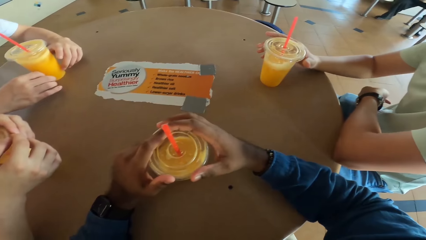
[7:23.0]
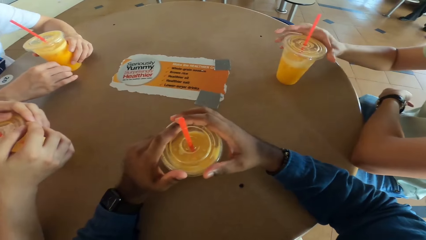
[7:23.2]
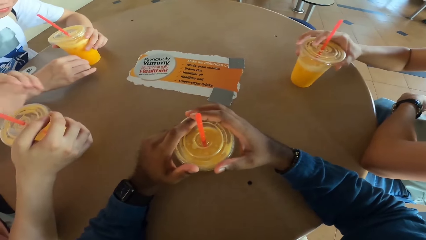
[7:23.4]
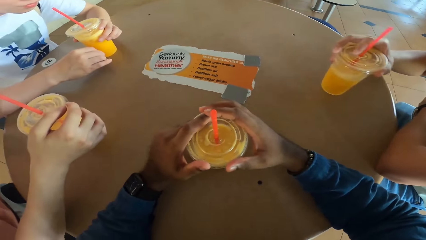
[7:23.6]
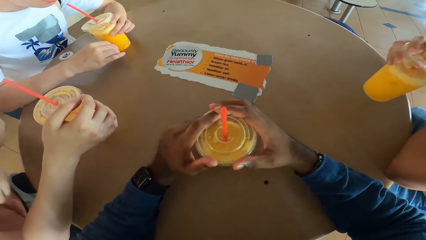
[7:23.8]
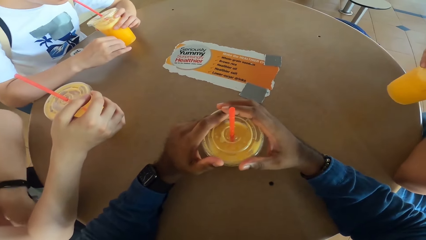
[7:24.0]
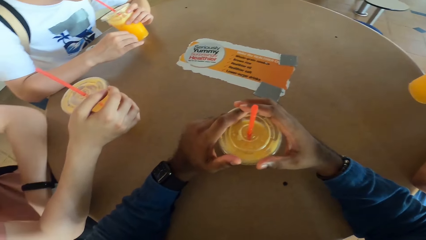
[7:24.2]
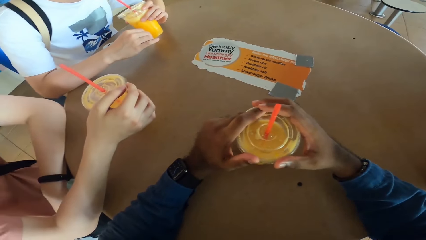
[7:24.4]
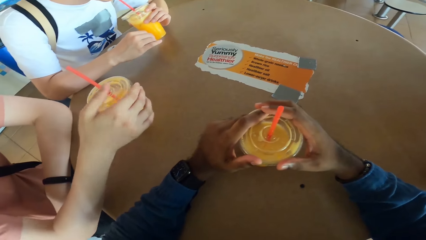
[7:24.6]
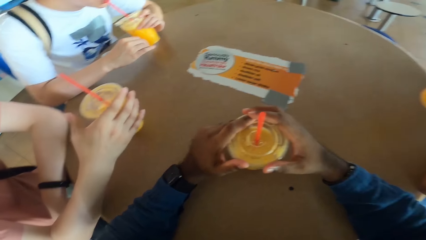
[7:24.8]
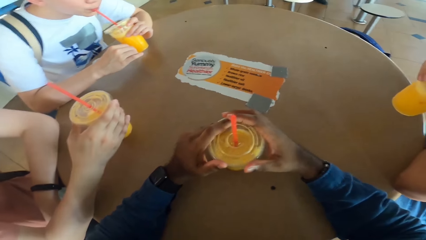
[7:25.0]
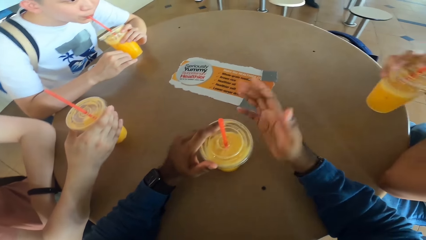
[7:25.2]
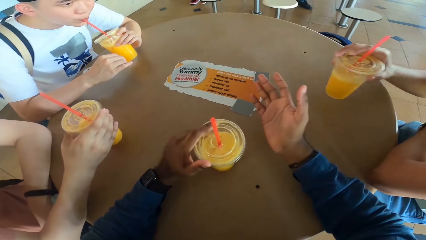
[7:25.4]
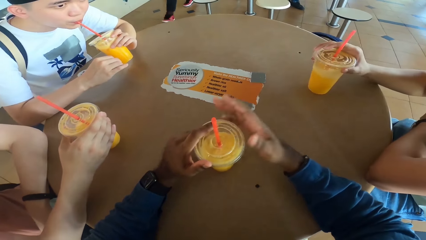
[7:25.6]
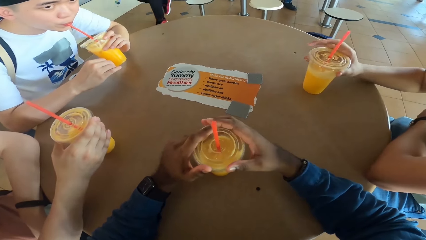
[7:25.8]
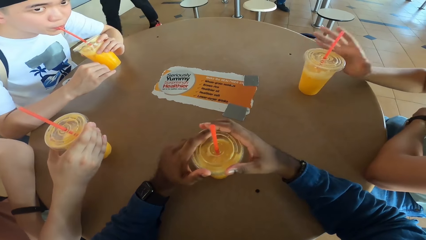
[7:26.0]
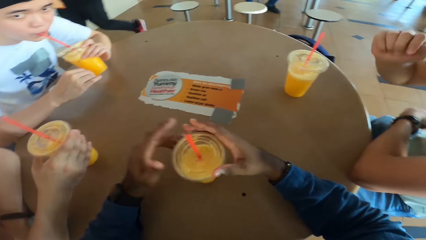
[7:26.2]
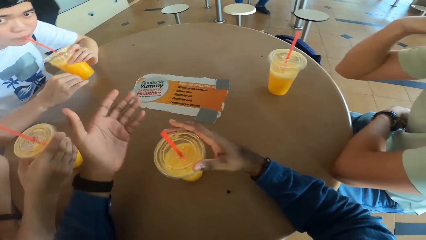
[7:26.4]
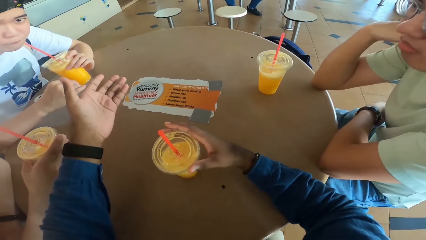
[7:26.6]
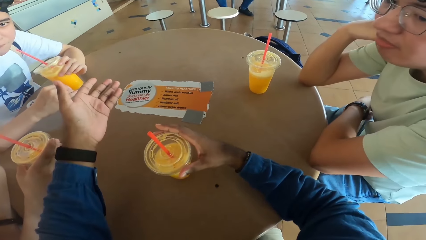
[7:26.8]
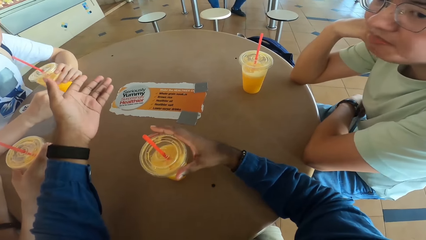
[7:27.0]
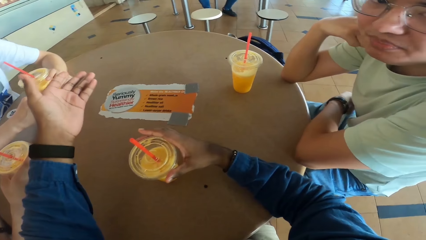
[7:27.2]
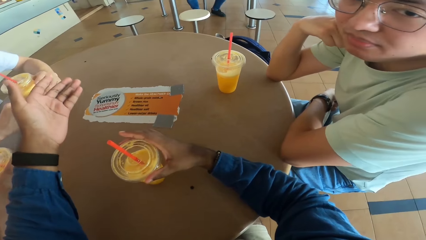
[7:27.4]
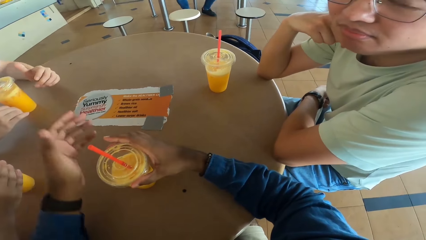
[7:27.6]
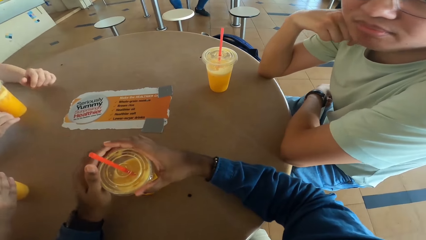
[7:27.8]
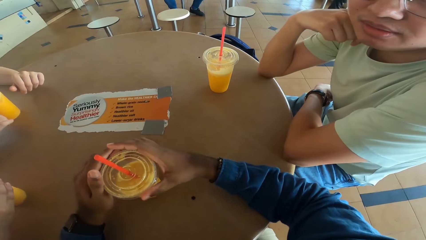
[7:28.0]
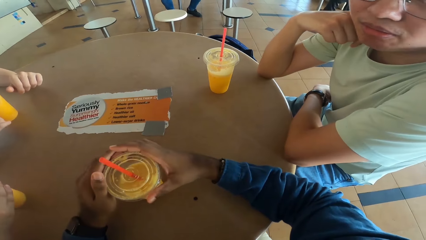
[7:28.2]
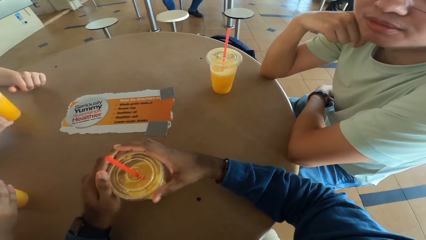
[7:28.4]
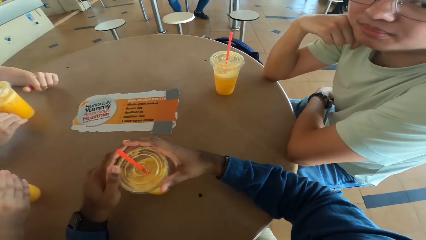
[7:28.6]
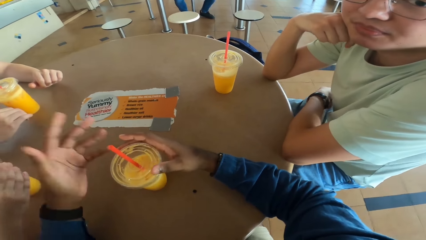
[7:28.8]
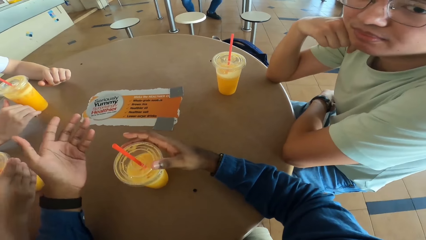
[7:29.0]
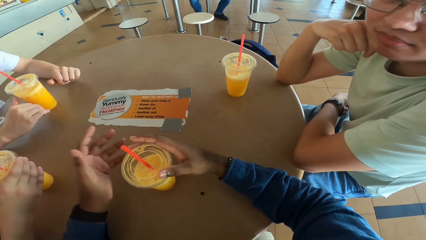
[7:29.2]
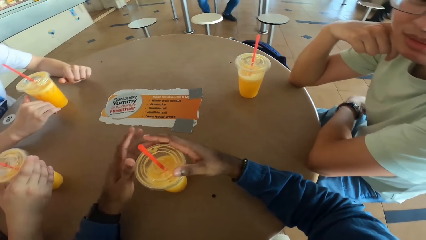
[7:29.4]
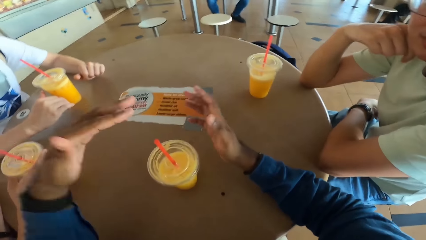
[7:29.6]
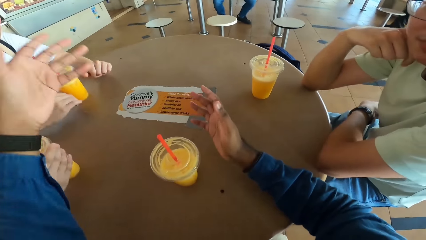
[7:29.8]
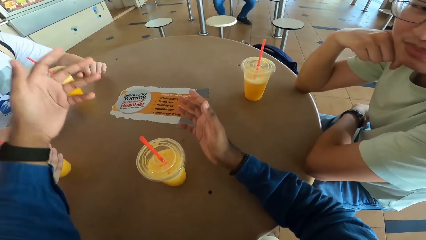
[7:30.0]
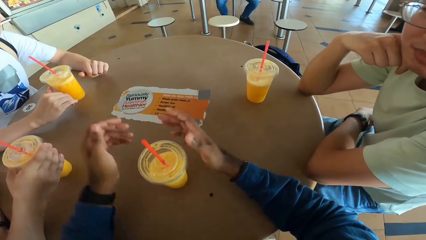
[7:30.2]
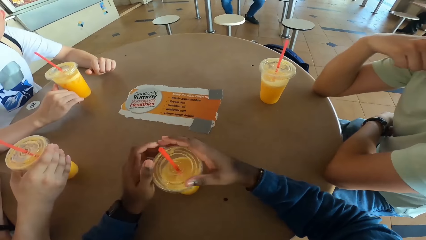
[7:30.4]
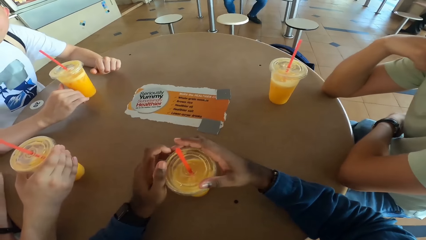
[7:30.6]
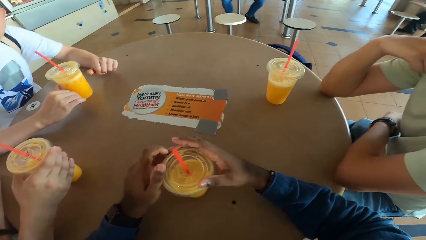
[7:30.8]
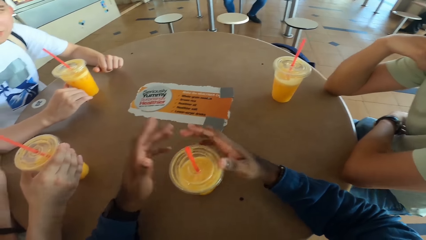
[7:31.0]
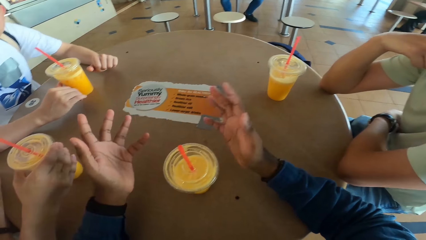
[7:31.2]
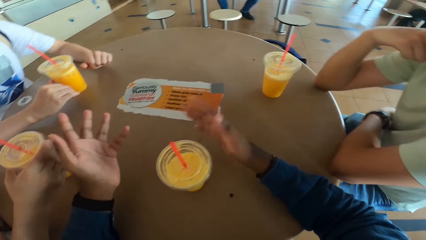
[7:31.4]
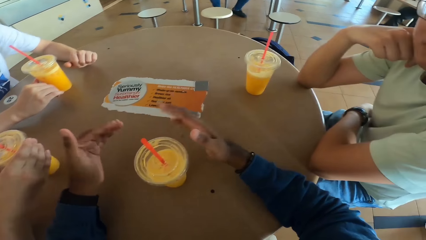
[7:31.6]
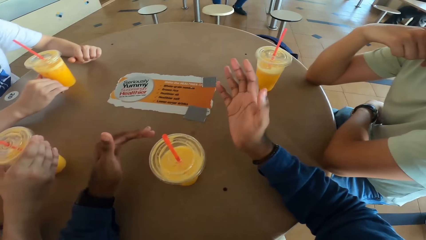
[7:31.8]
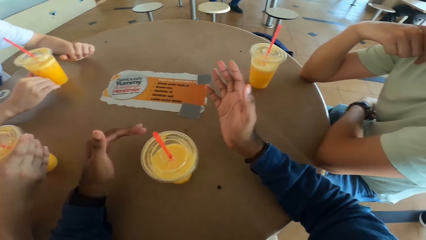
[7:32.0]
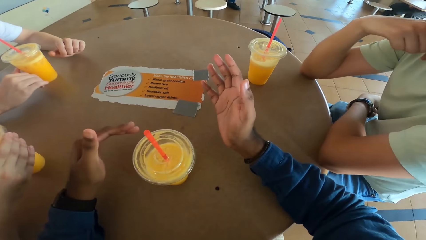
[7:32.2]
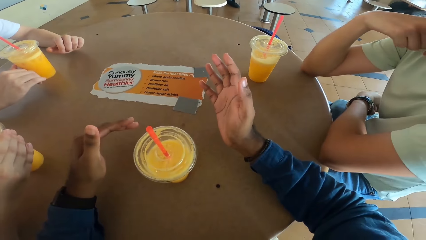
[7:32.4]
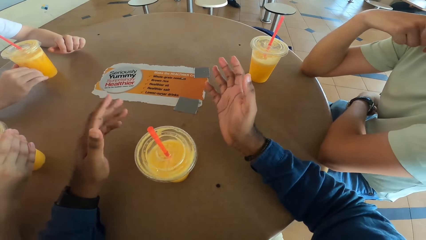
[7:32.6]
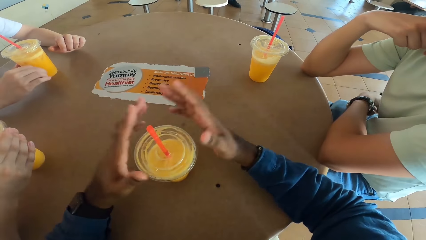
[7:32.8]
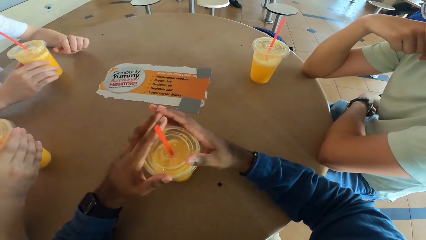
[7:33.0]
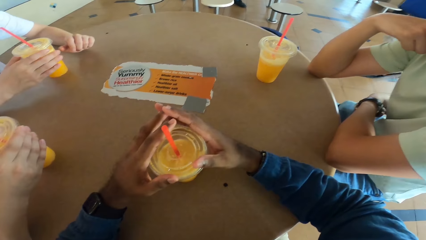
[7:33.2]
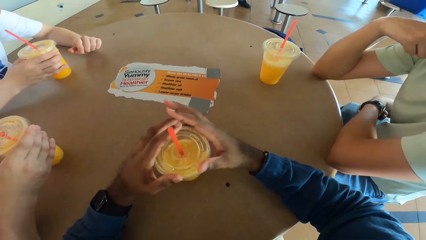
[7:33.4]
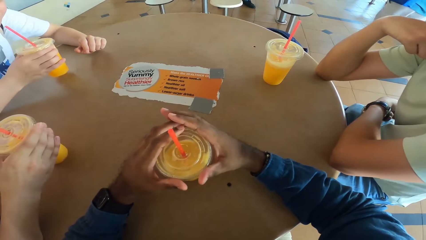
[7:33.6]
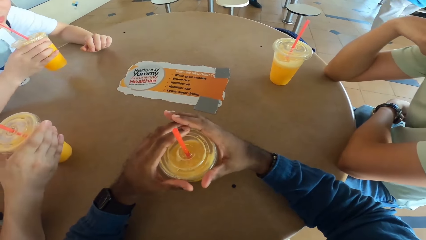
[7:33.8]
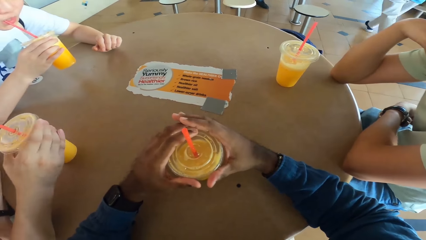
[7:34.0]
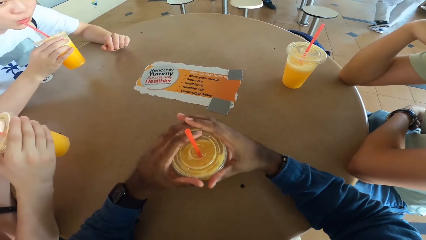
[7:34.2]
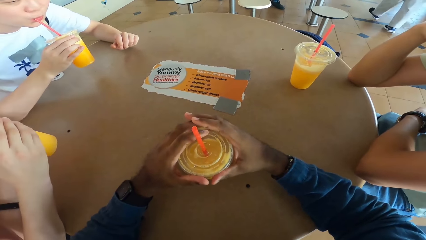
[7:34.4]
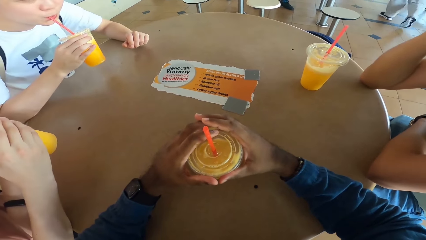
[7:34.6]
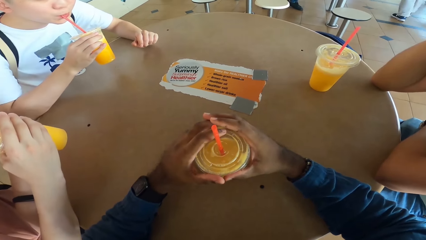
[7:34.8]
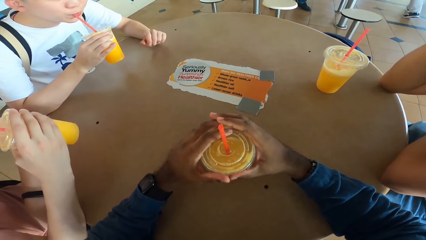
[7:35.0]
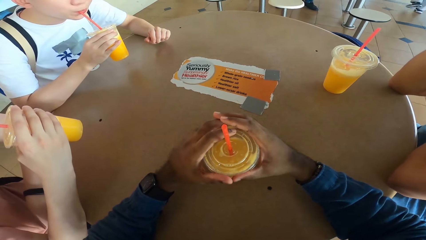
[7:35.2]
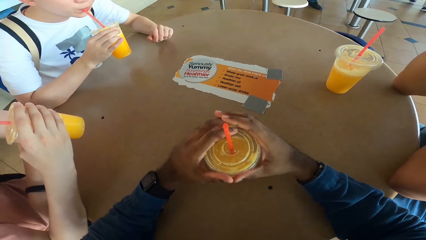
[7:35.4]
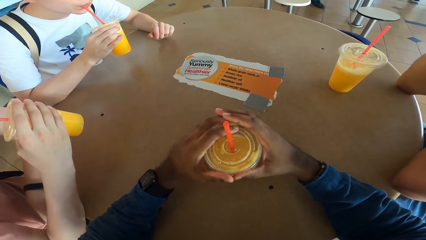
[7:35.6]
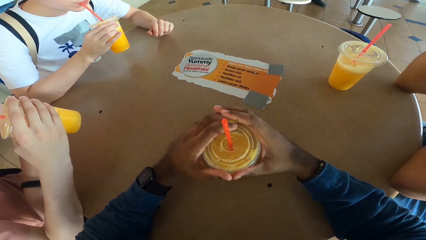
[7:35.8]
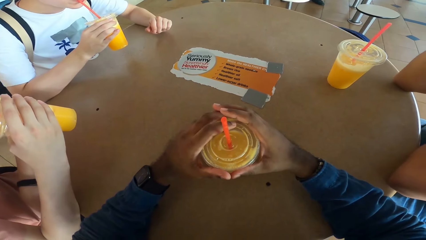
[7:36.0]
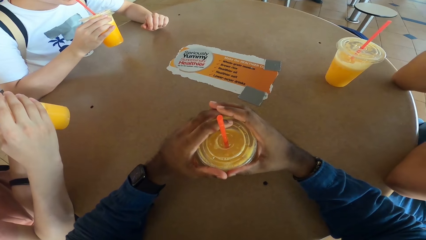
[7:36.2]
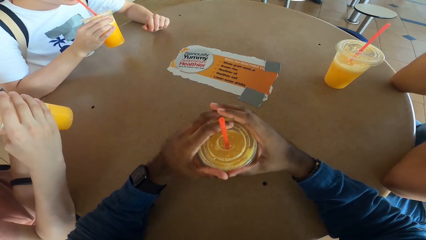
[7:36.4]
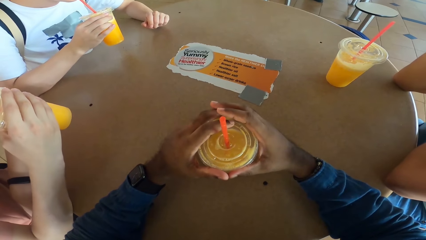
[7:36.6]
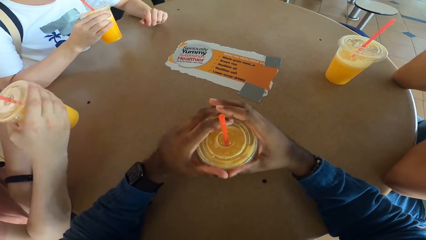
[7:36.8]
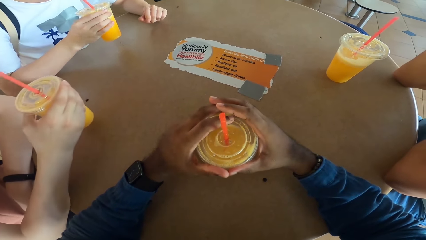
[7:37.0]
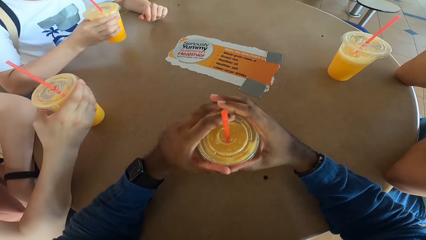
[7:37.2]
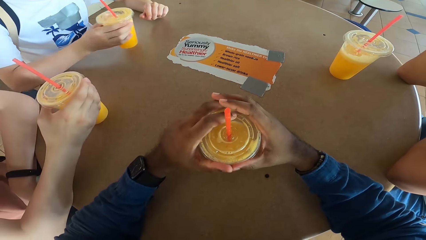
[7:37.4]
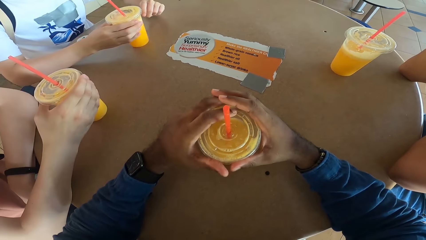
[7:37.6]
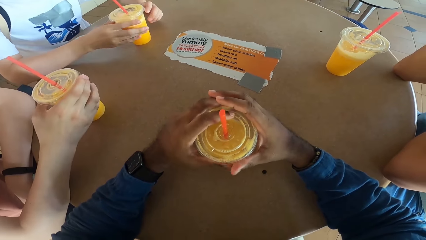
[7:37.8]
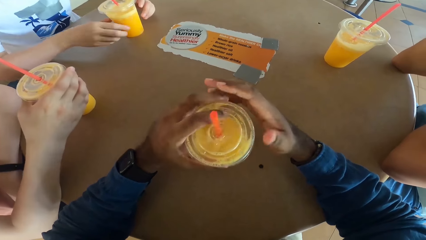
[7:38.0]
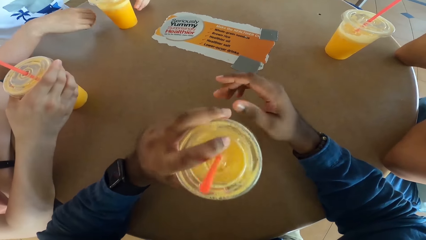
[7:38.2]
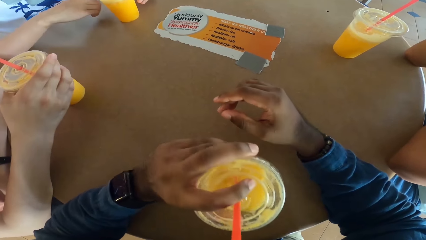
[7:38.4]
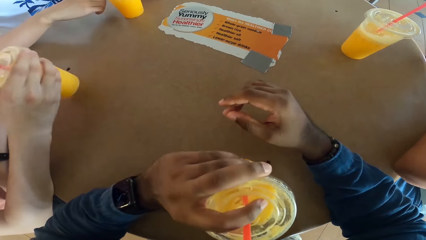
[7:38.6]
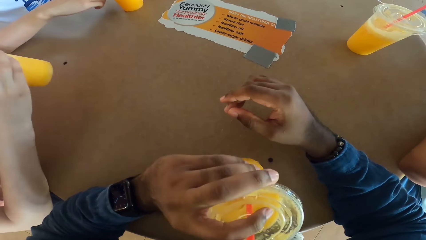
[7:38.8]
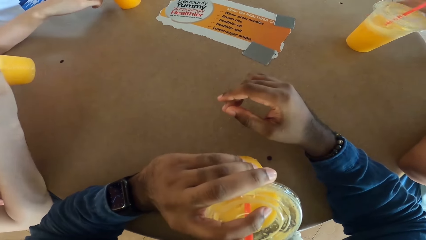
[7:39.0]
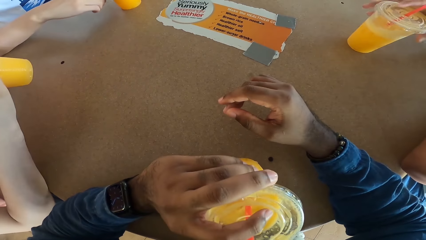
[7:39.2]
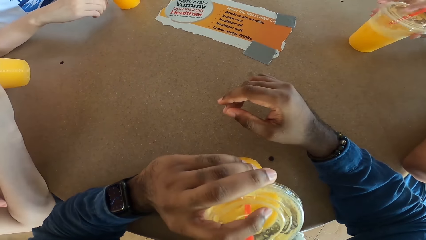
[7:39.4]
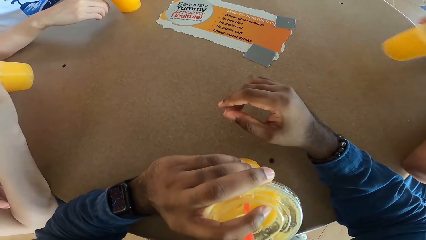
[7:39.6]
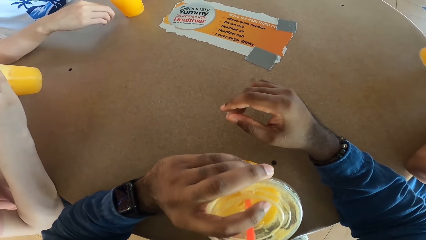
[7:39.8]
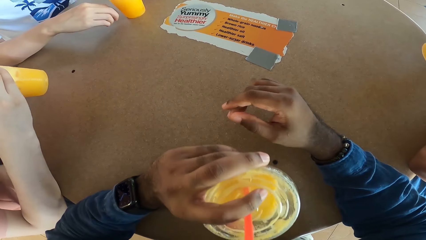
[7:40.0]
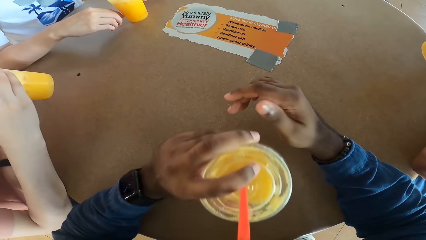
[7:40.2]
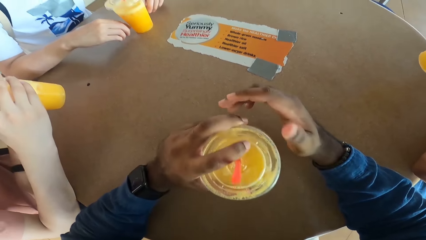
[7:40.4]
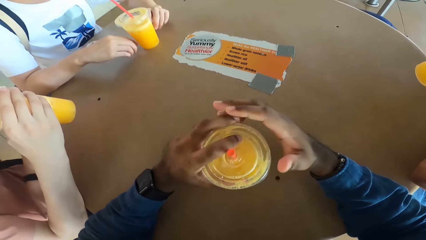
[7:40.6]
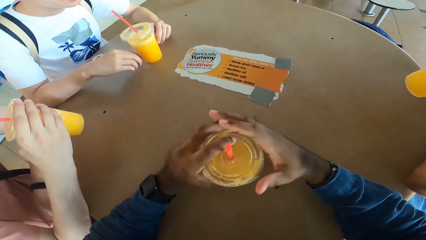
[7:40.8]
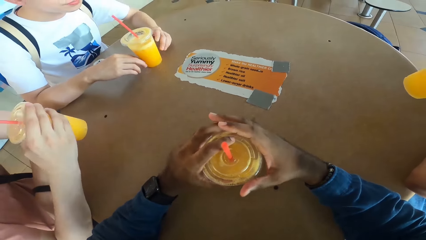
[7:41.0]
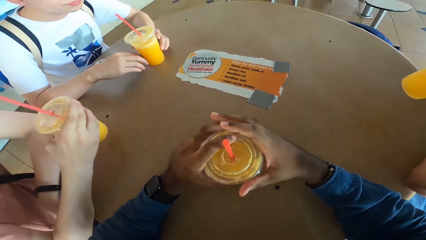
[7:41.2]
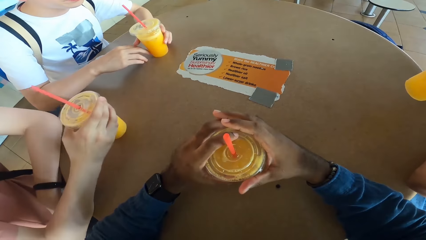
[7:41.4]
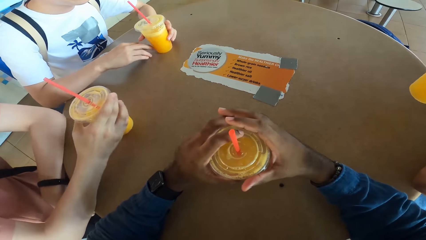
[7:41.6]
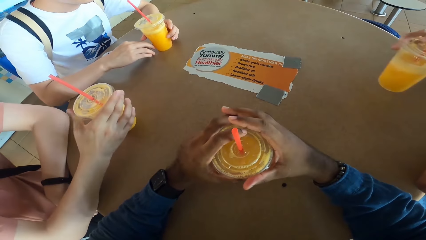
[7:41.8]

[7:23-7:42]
A man takes a drink. The man puts the drink on a table. The camera wearer explains with both hands. Another man takes a drink. The camera wearer holds a drink. The other man puts the drink on the table. The camera wearer takes a drink. The first man takes a drink. The camera wearer puts the drink at the table.
